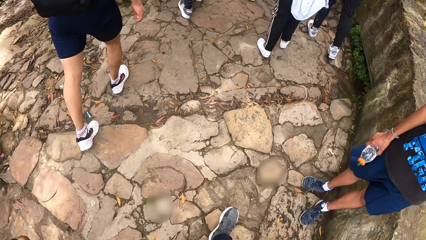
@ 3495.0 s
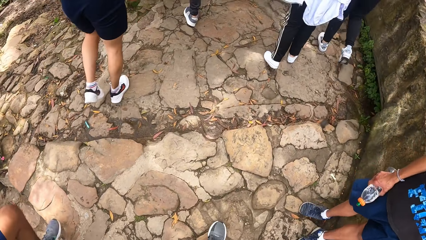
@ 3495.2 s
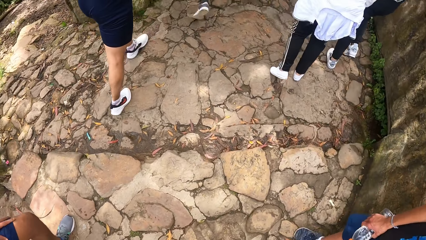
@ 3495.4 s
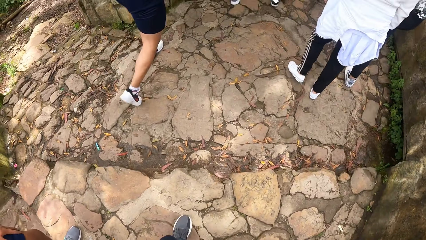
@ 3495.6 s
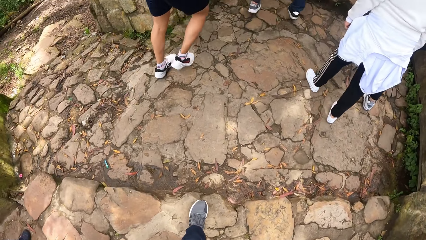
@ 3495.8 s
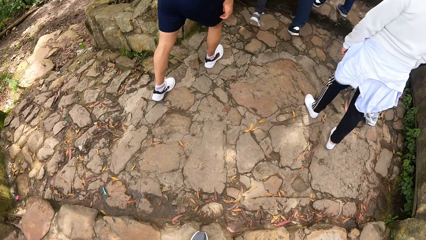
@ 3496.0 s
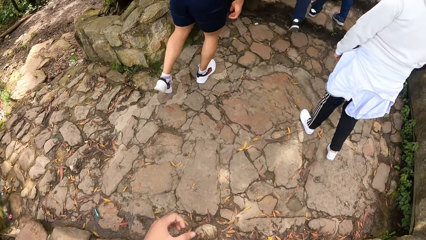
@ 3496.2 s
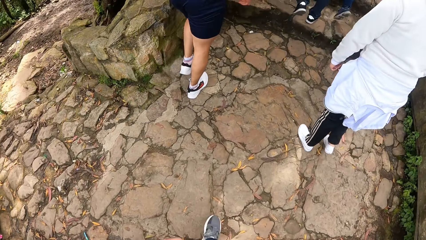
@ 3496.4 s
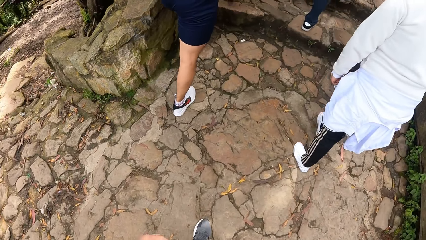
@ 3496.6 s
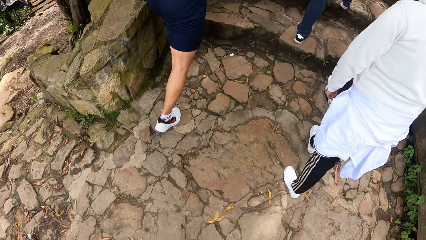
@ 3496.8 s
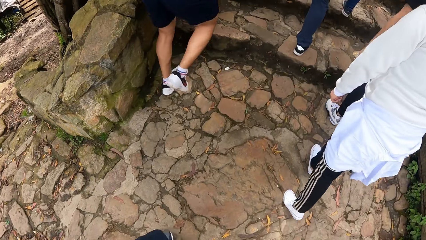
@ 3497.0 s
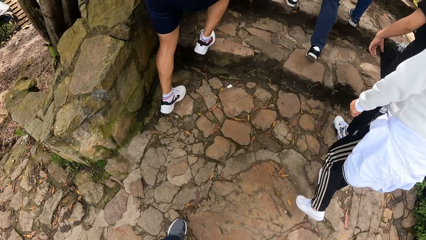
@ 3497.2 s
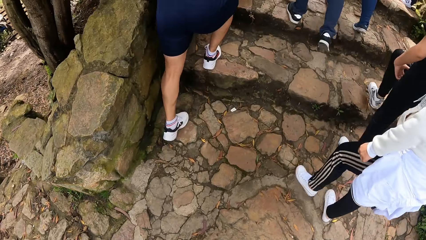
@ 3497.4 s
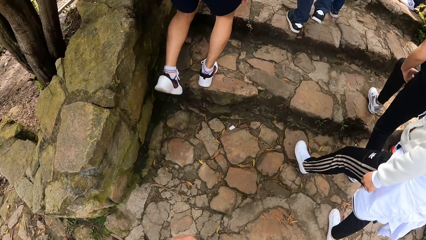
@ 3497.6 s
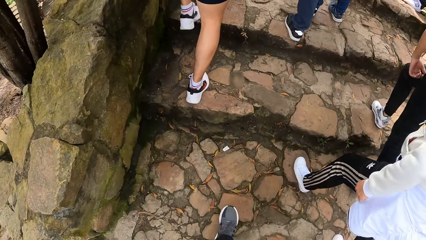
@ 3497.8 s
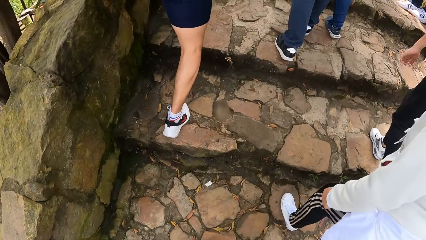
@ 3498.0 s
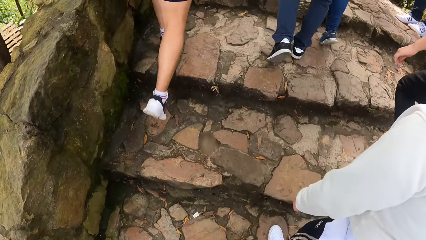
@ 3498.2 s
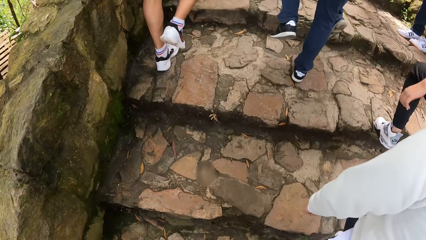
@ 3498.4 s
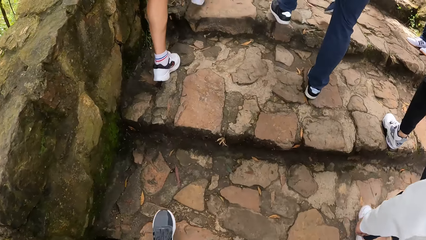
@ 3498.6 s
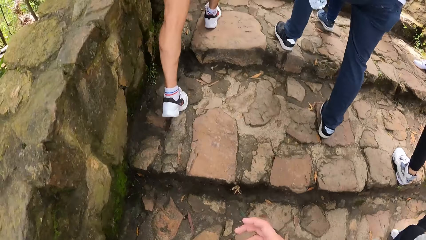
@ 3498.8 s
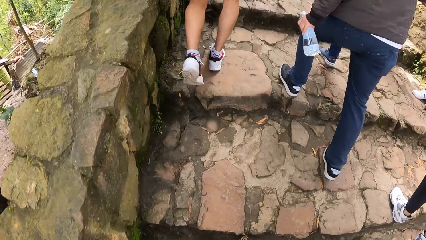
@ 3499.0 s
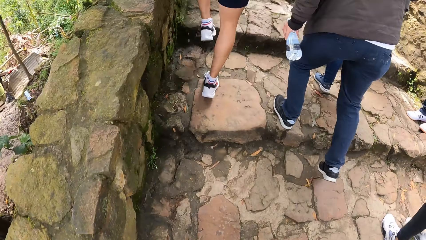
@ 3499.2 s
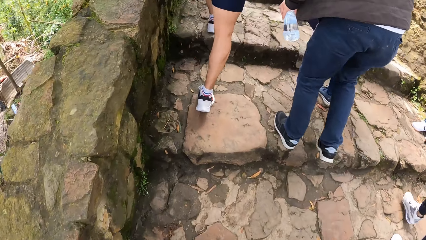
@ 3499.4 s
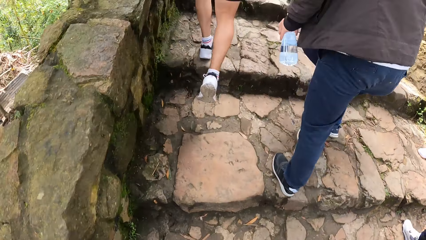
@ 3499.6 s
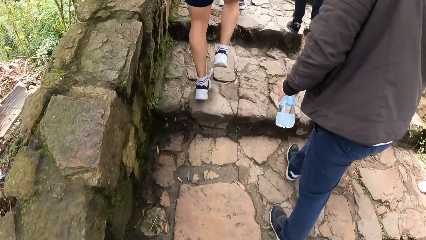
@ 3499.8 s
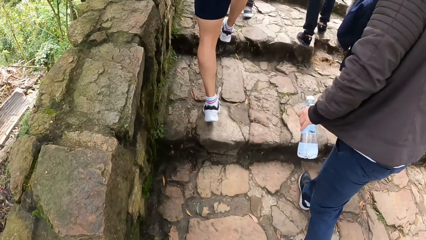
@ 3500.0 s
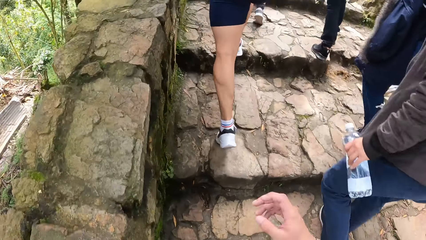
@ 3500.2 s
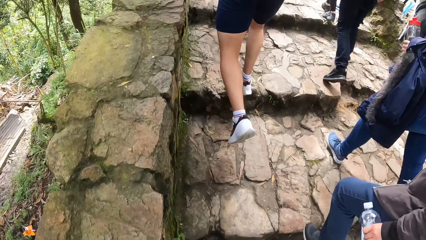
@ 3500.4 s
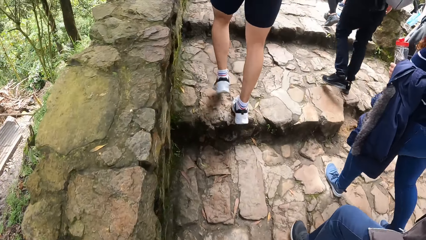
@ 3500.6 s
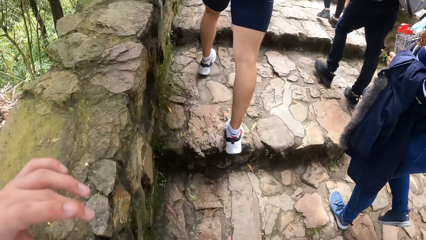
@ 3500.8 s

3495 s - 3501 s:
The man places his left hand on his left lap.

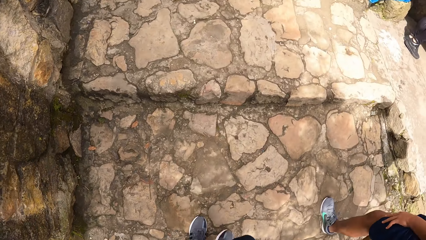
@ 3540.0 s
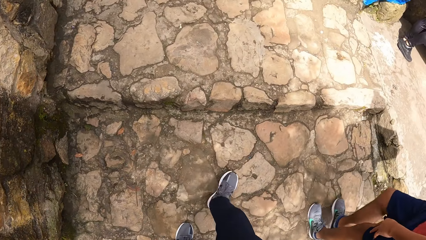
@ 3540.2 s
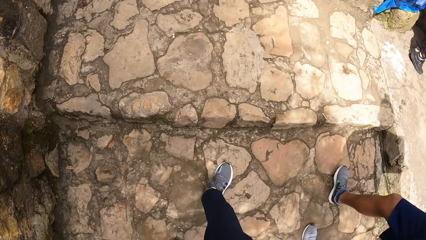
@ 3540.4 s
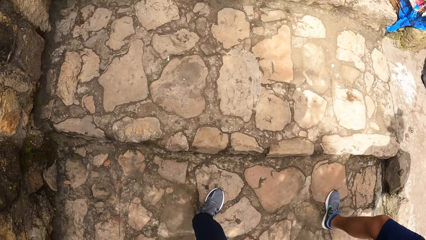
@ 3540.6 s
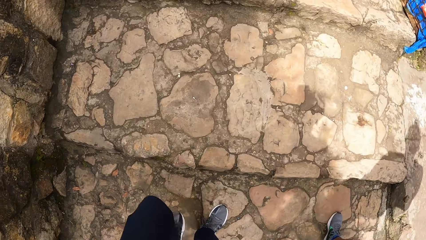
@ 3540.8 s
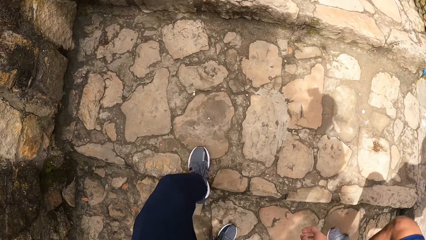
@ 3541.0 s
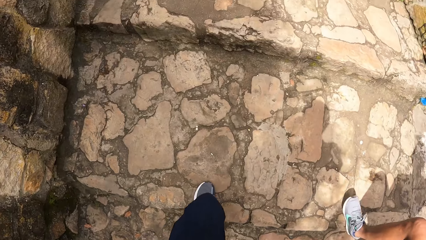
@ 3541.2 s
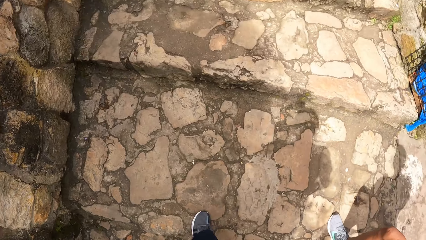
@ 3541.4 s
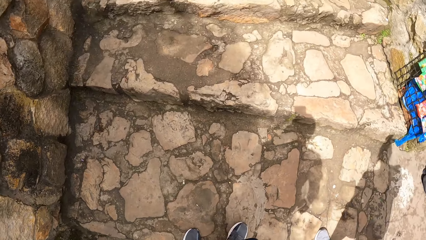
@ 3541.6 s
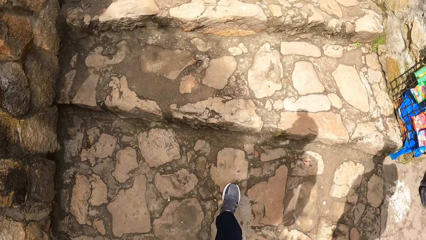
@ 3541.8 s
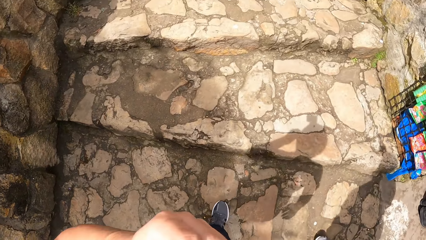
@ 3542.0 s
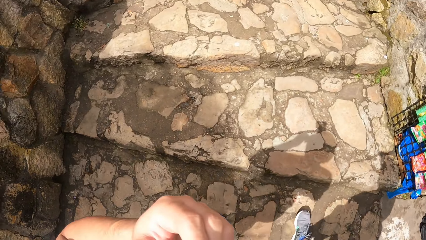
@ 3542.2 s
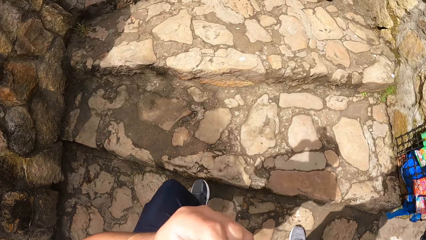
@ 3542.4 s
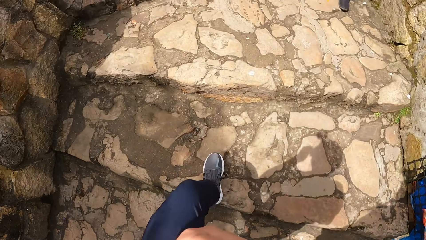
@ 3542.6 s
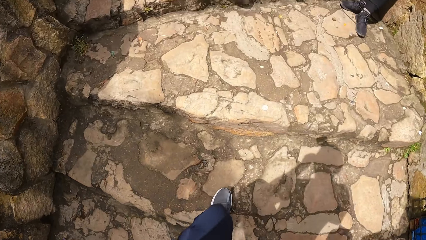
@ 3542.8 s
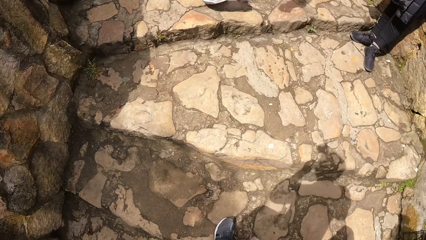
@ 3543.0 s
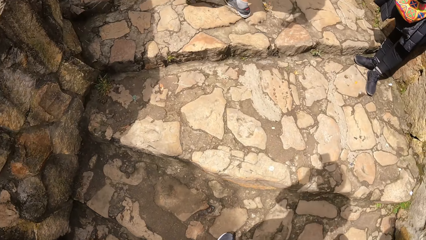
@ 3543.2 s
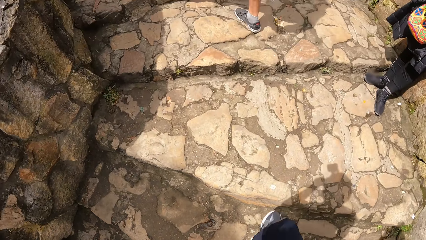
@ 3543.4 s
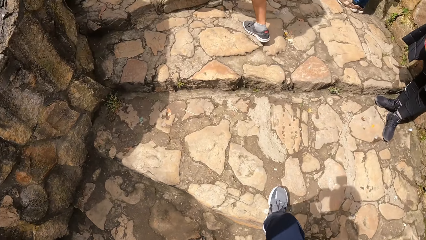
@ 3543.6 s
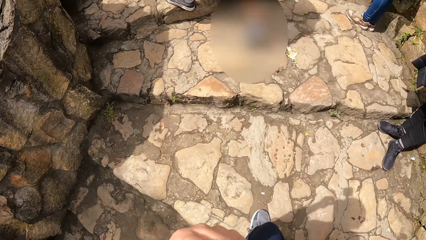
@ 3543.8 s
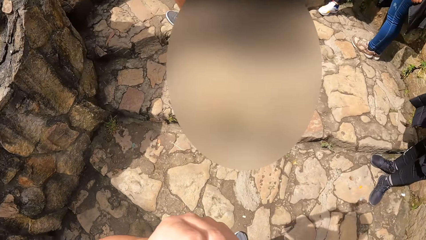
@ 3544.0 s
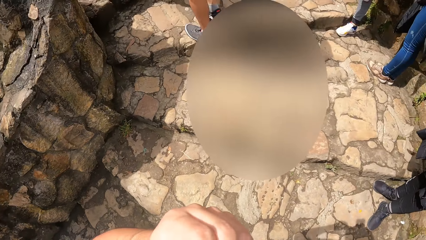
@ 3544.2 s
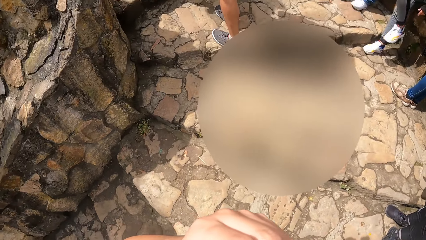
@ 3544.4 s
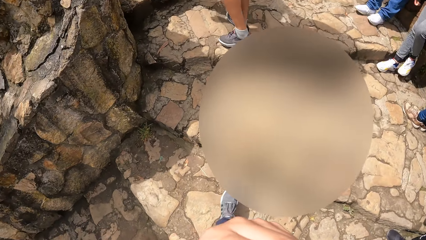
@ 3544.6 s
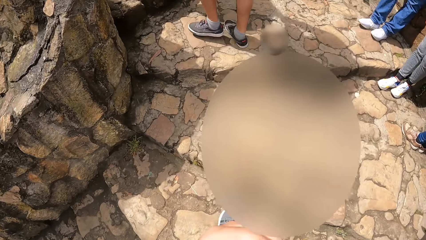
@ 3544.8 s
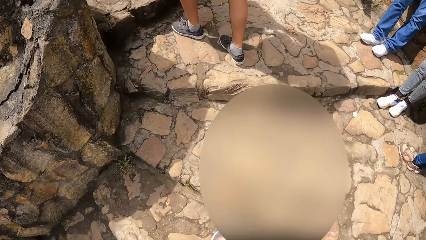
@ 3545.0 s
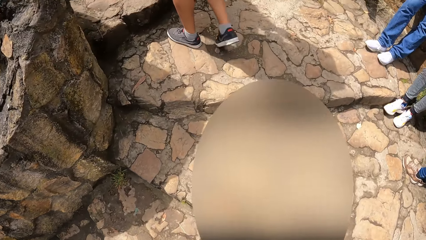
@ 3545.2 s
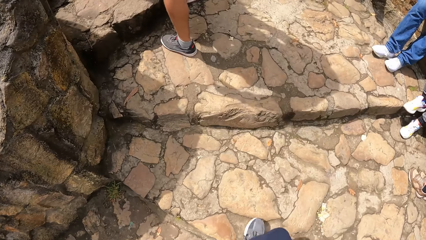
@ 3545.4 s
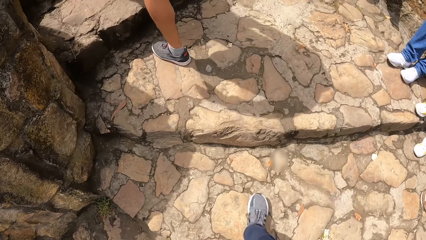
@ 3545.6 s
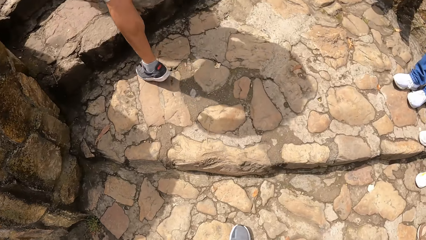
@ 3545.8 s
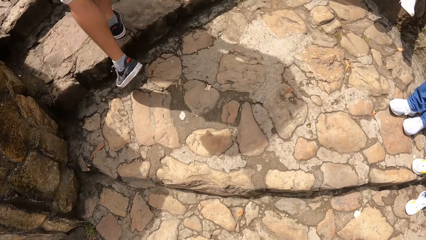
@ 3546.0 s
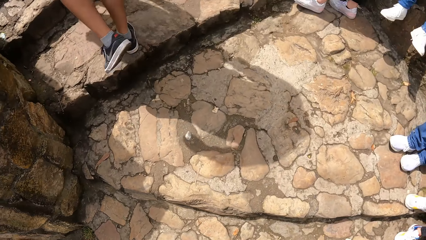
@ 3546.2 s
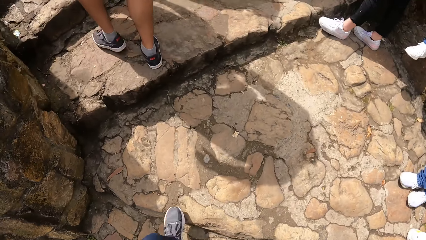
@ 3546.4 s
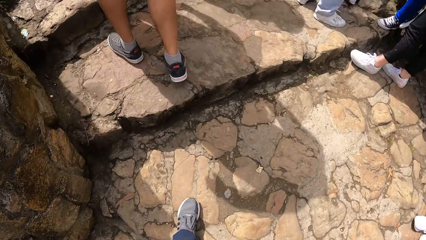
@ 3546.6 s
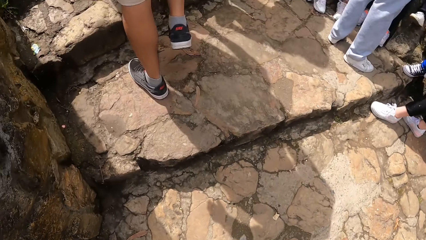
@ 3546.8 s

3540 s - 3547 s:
The camera wearer eats a snack with his left hand.

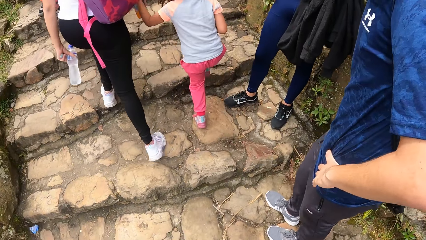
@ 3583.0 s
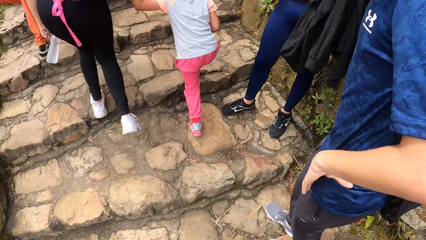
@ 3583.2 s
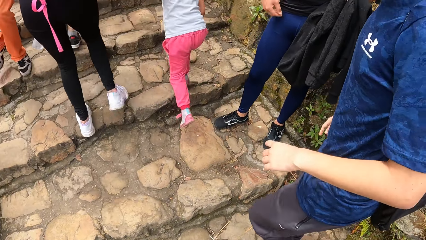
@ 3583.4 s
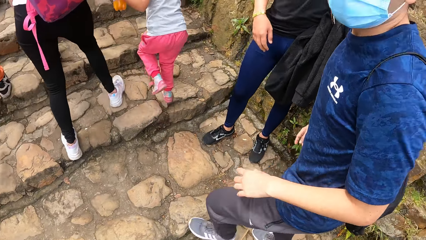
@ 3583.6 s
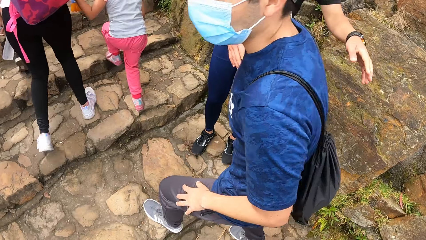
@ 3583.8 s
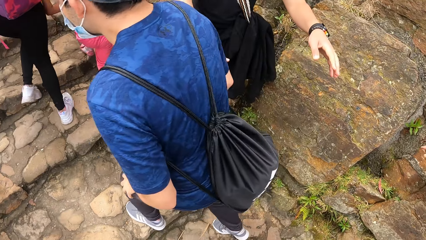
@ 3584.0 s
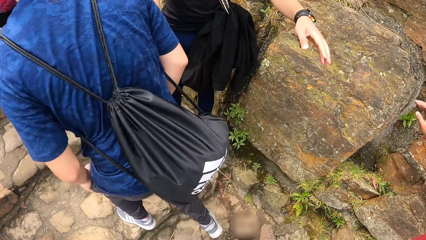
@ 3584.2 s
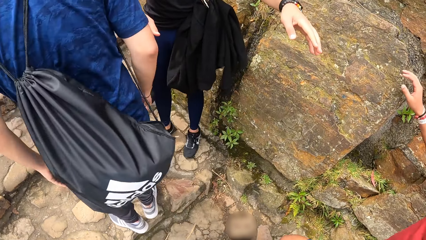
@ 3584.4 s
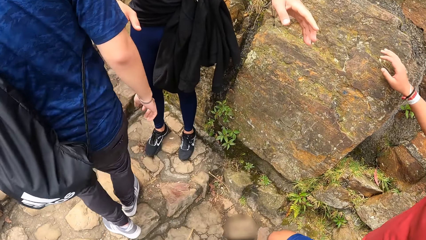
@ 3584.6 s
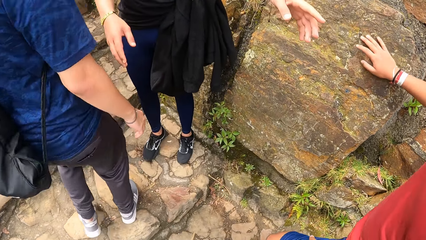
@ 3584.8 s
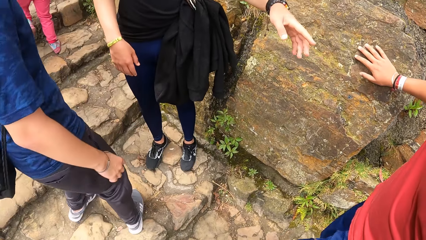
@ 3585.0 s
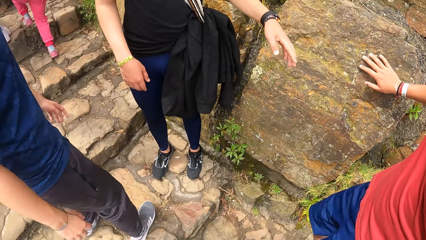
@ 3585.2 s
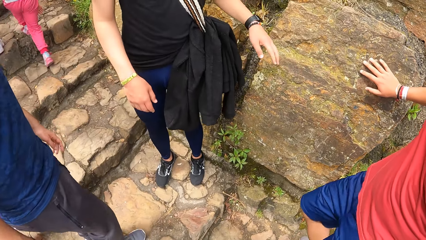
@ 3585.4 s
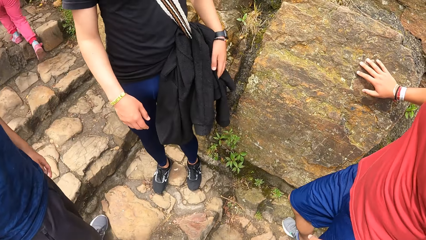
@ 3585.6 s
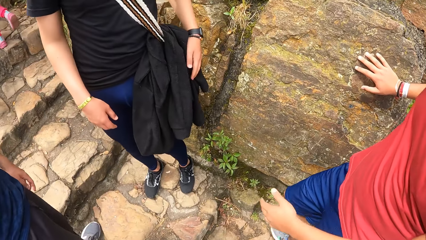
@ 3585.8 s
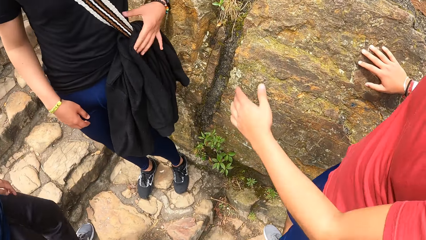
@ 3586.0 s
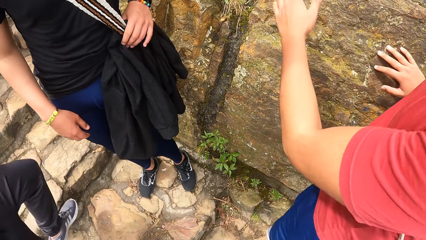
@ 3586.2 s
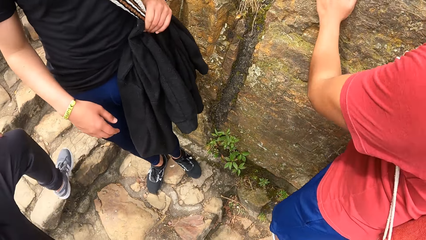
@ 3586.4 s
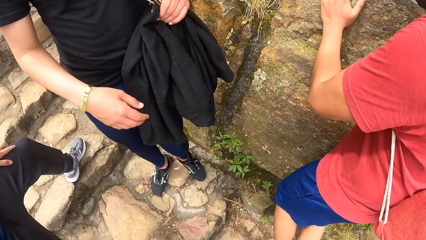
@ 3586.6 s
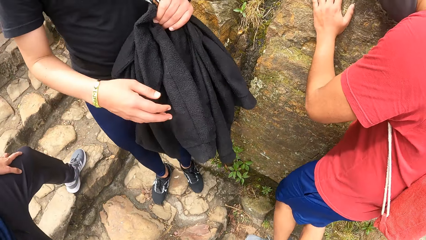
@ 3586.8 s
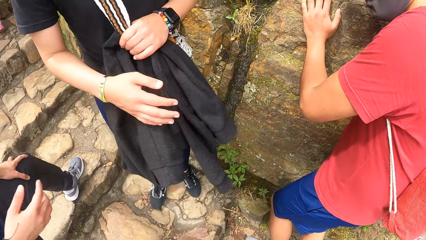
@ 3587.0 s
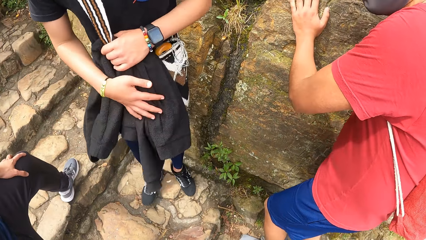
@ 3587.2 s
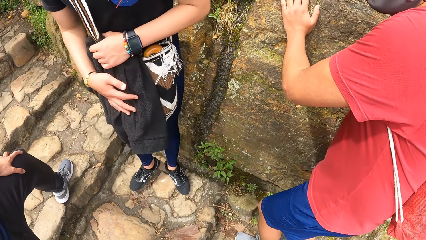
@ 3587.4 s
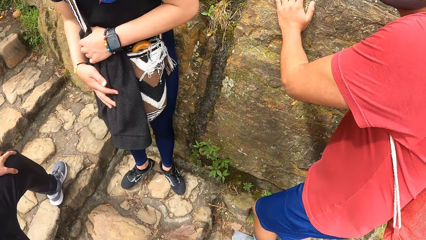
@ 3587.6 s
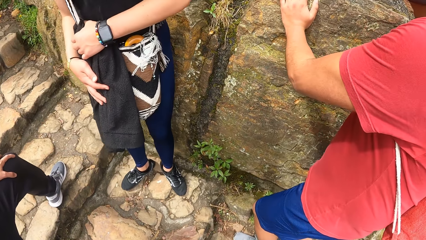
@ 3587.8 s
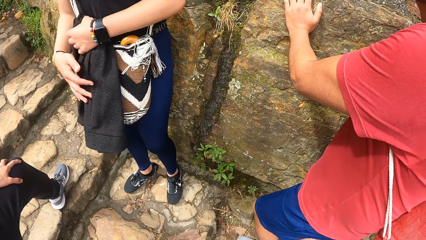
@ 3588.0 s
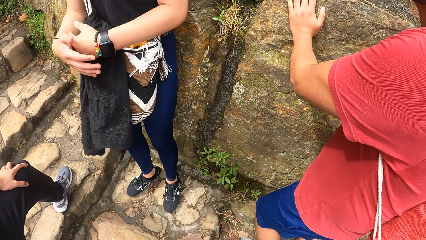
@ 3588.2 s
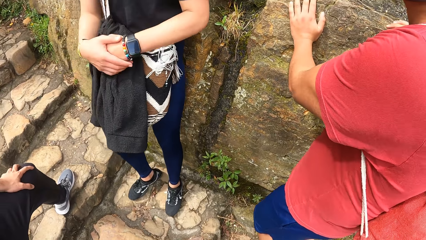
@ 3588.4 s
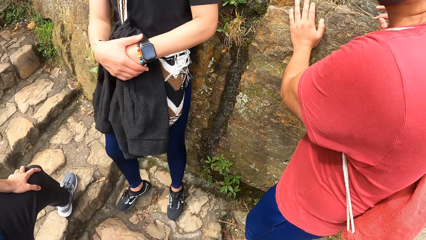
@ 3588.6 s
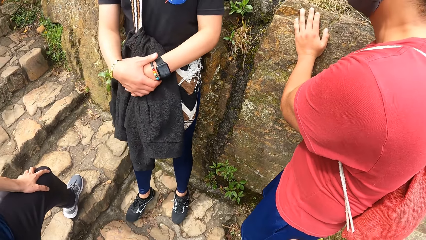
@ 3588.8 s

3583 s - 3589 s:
The camera wearer looks at the wall. A man puts the hands on the wall. Another man holds the bag.
